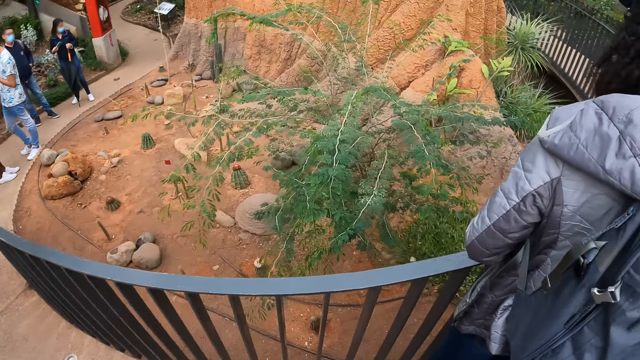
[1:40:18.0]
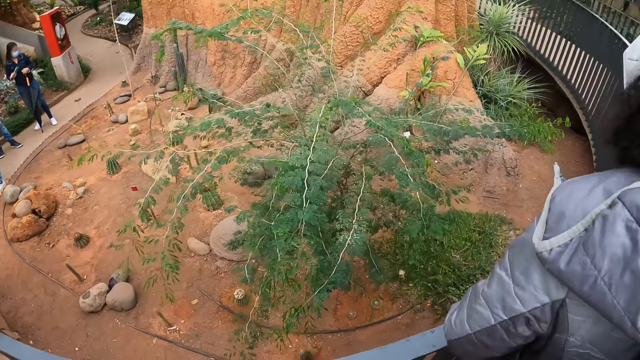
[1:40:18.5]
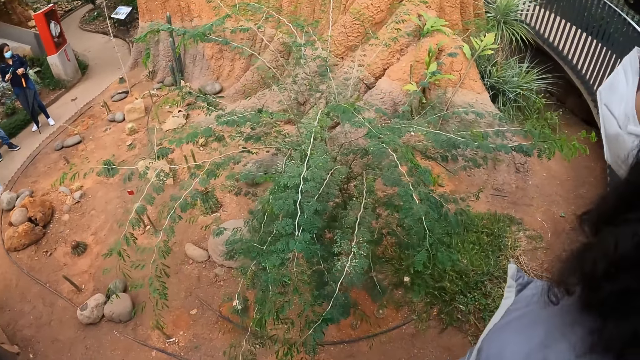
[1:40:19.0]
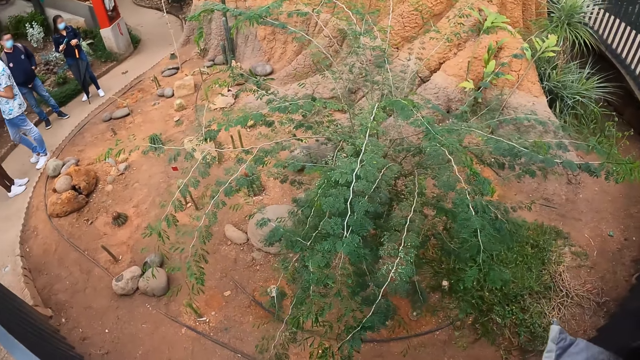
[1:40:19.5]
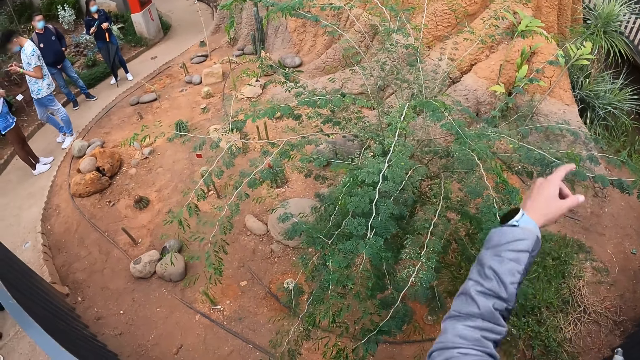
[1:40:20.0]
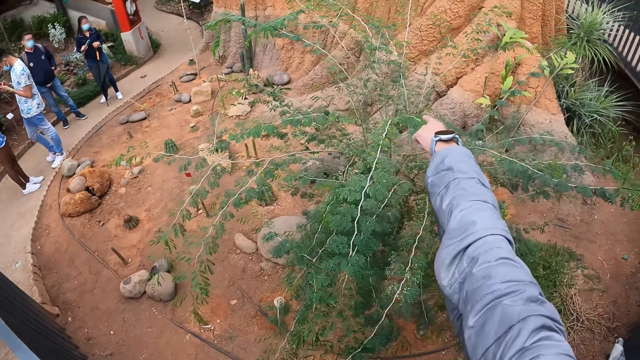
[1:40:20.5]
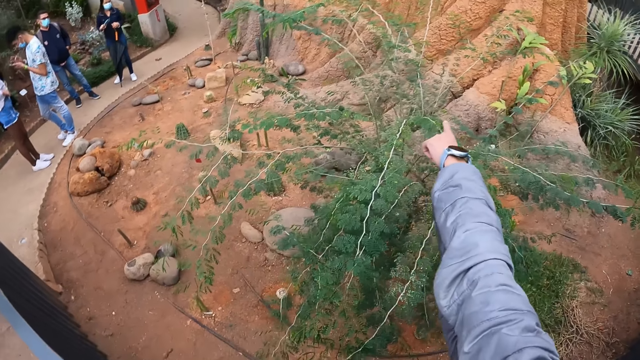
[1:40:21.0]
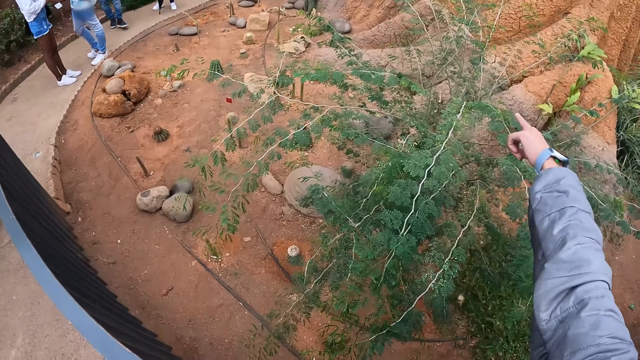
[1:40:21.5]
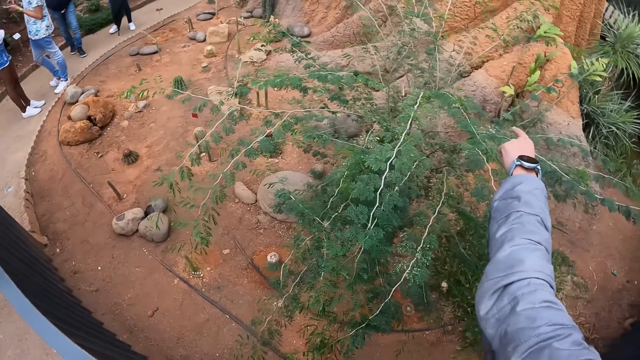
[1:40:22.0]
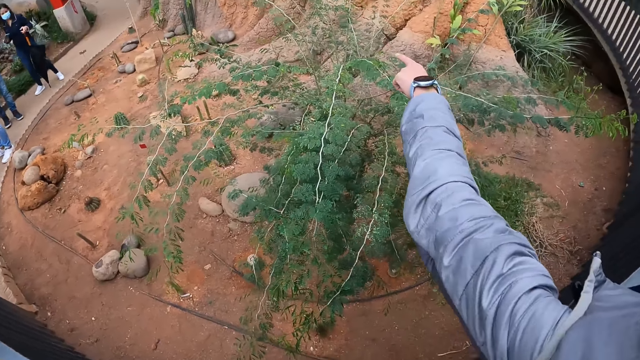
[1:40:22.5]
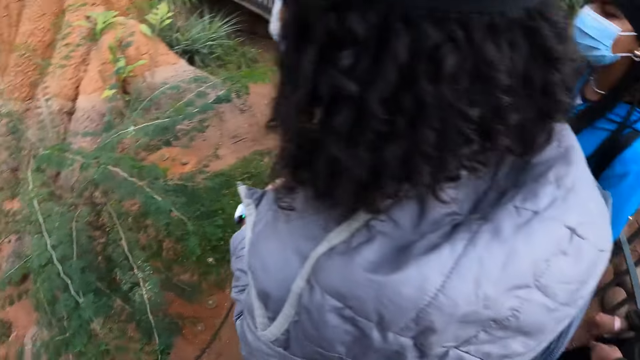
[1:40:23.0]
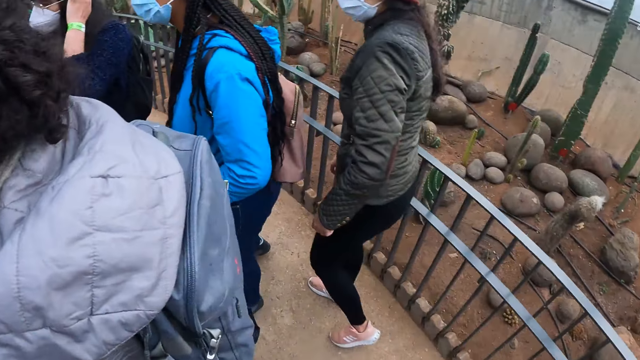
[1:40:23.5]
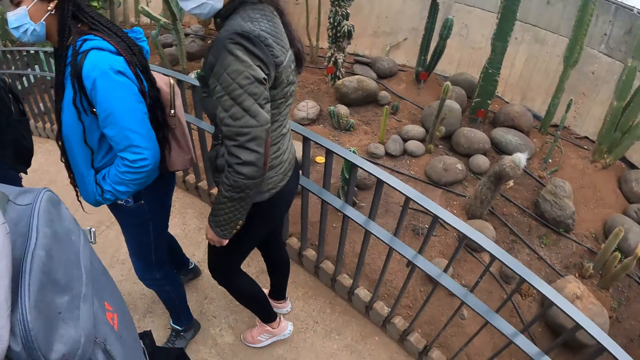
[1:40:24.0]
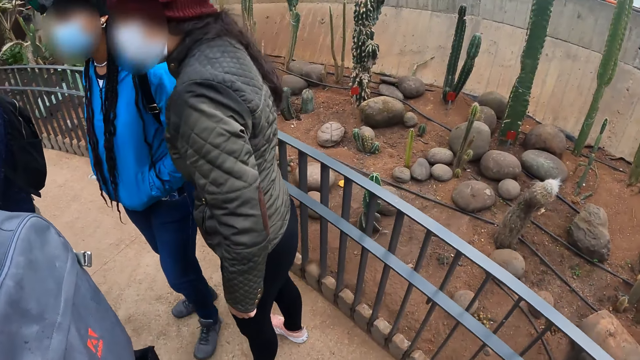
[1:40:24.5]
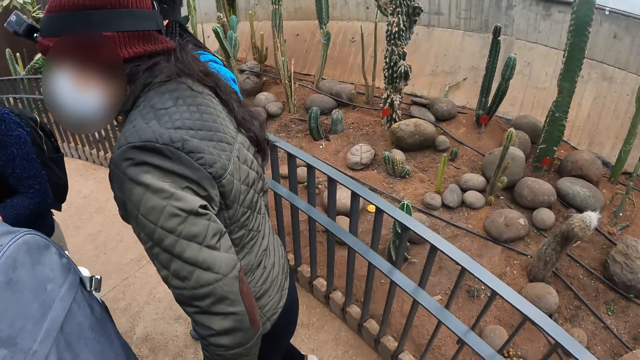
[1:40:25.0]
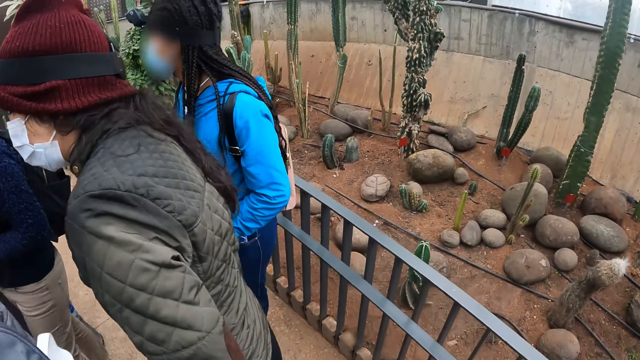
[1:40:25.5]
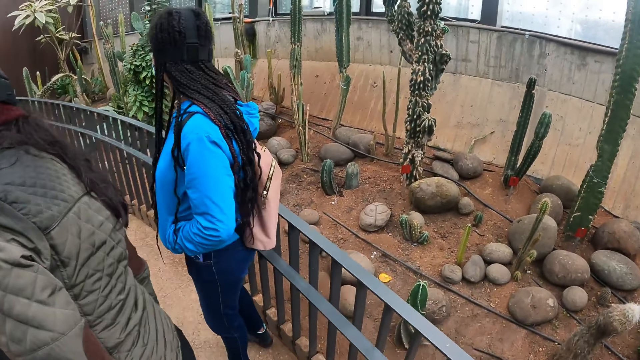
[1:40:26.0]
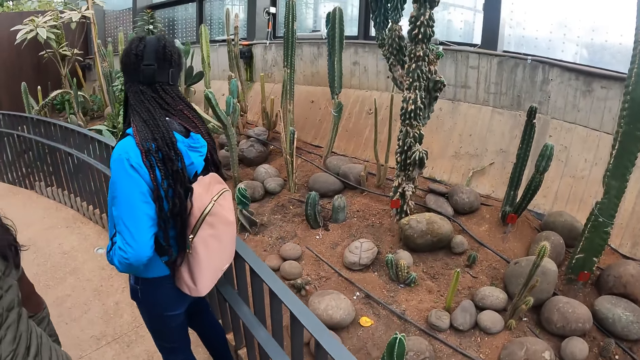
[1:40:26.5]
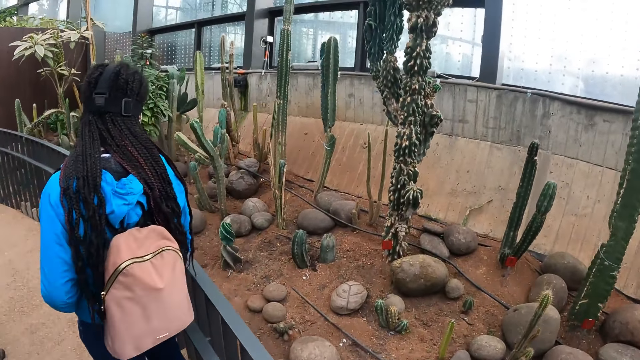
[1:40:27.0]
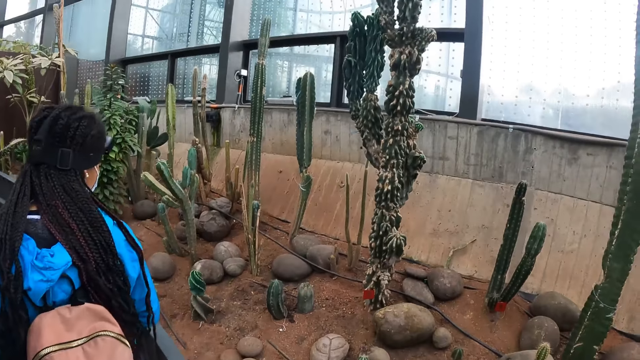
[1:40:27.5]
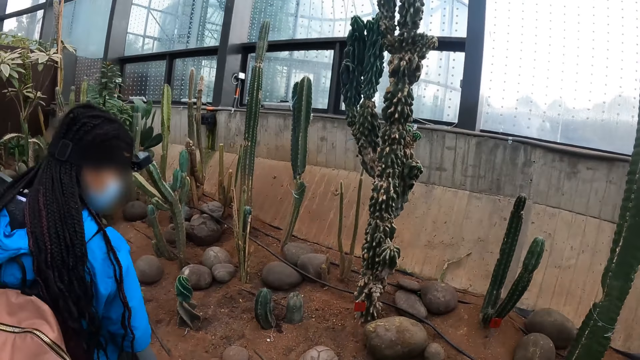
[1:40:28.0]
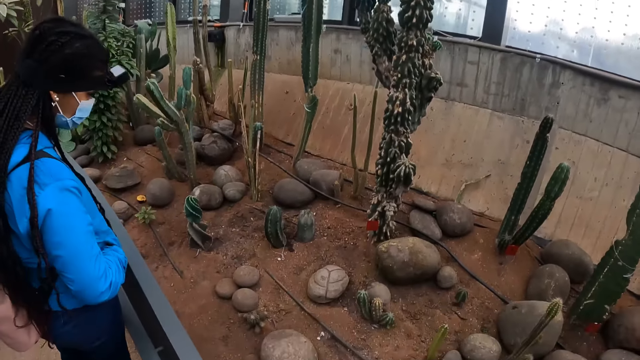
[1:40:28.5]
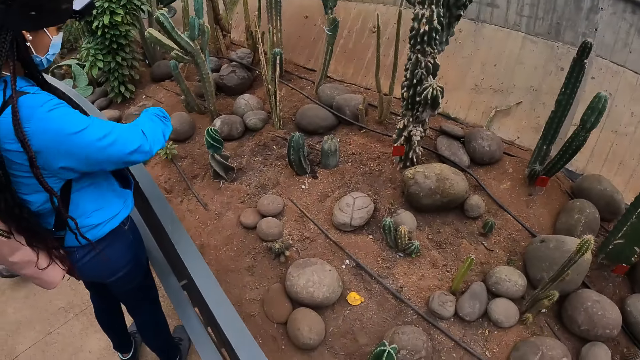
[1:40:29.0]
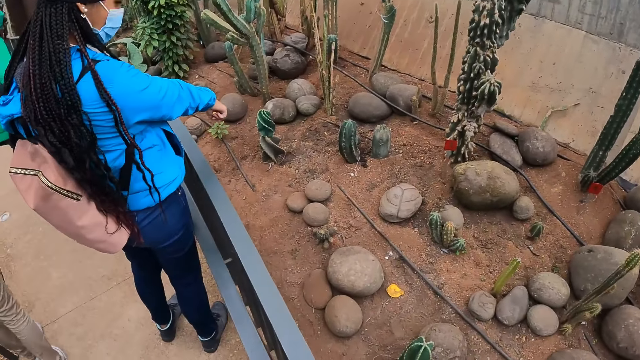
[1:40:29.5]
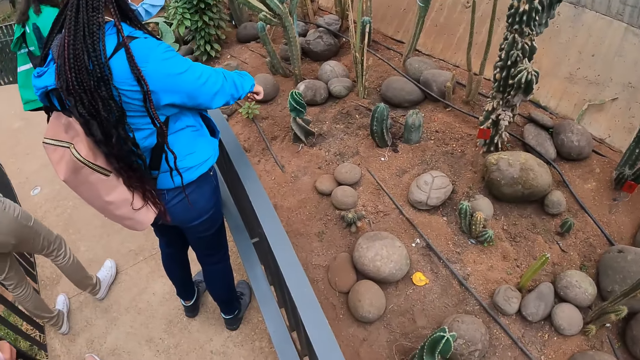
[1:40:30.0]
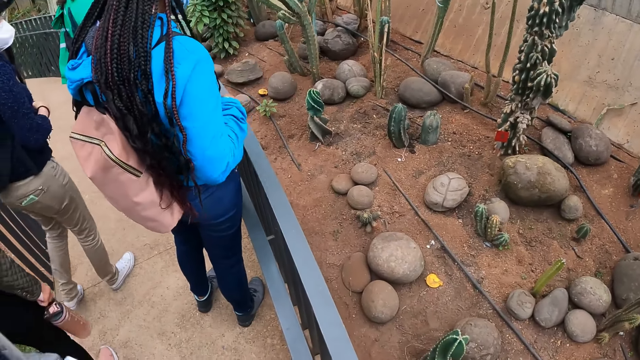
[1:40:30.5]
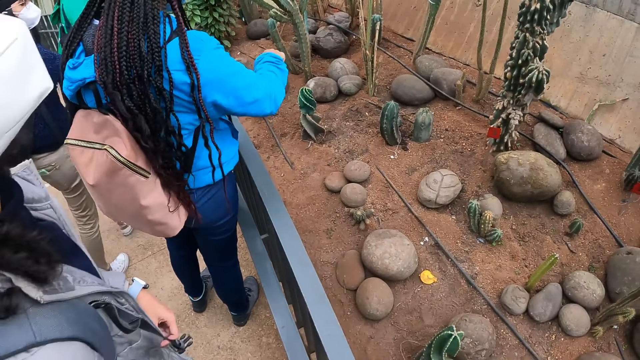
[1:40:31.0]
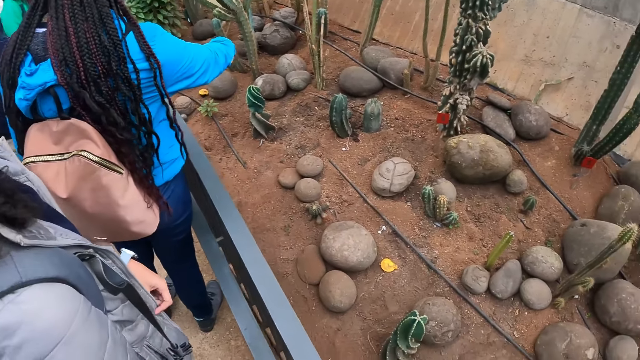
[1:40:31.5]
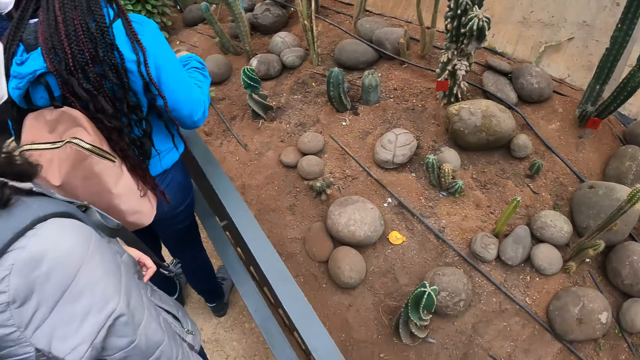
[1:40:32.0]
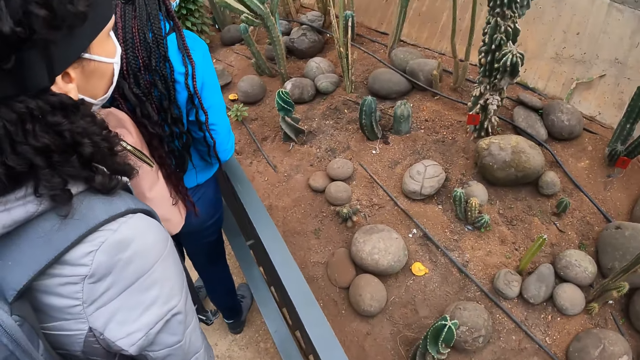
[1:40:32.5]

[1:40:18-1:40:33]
A woman points her left hand. The camera wearer stretches a hand. They look around. Another woman points her right hand.

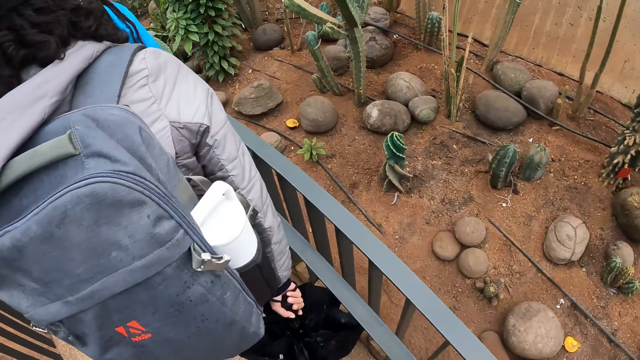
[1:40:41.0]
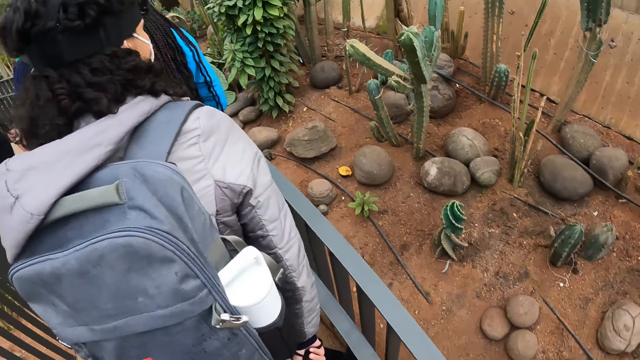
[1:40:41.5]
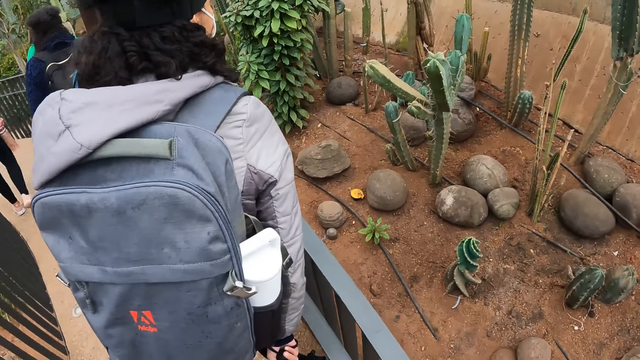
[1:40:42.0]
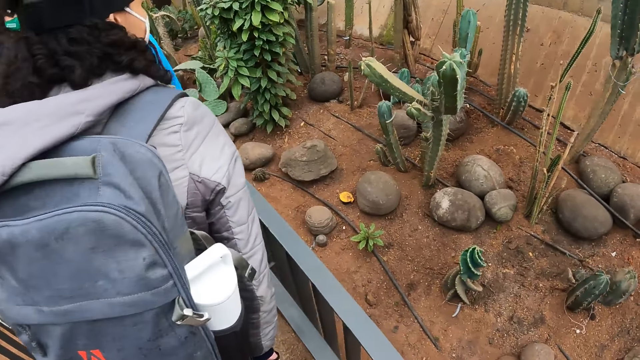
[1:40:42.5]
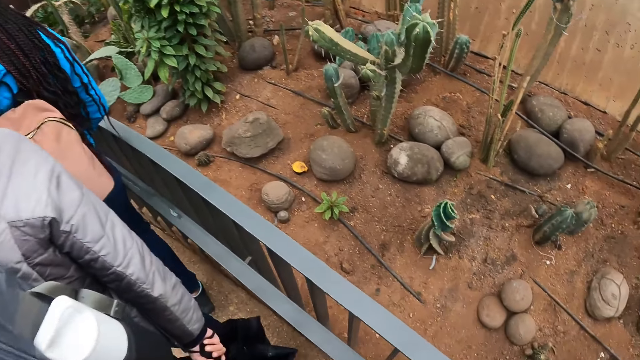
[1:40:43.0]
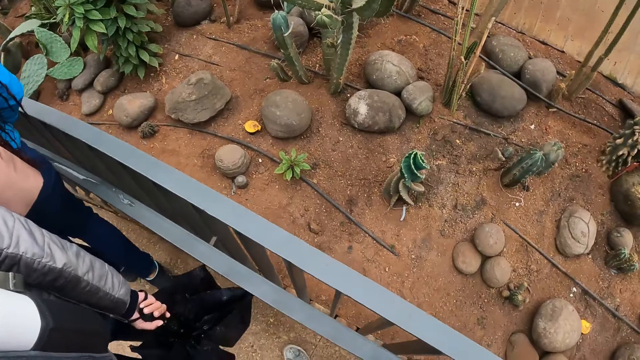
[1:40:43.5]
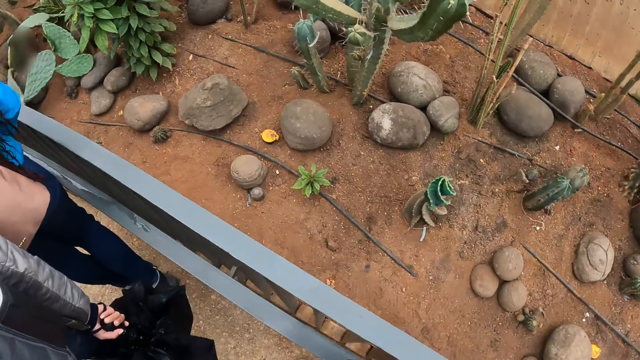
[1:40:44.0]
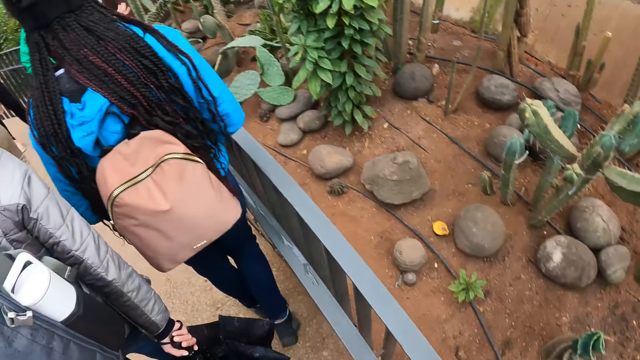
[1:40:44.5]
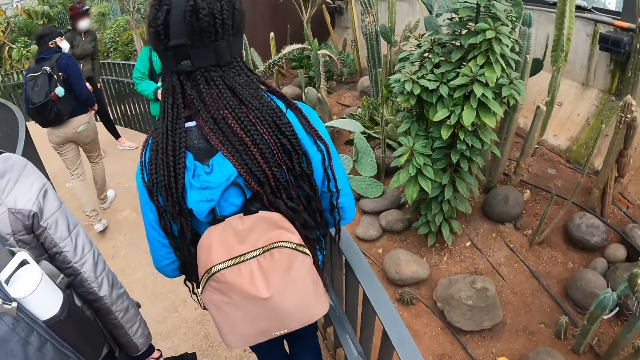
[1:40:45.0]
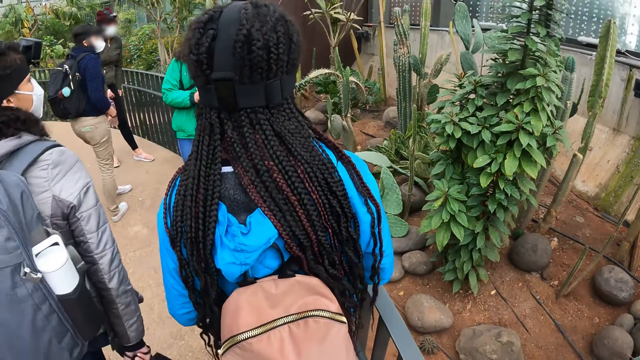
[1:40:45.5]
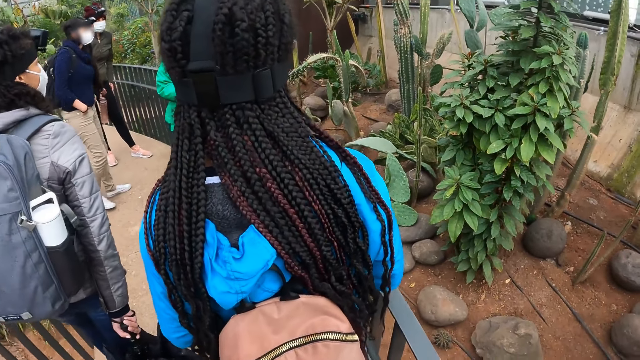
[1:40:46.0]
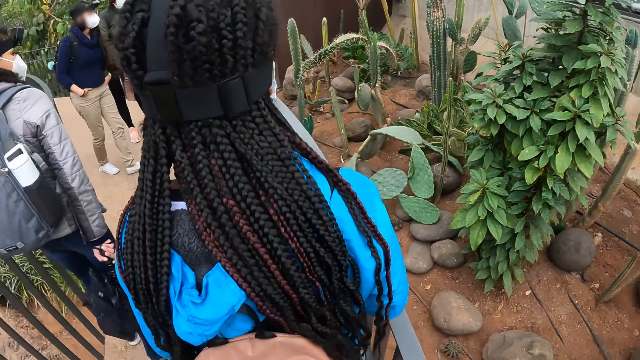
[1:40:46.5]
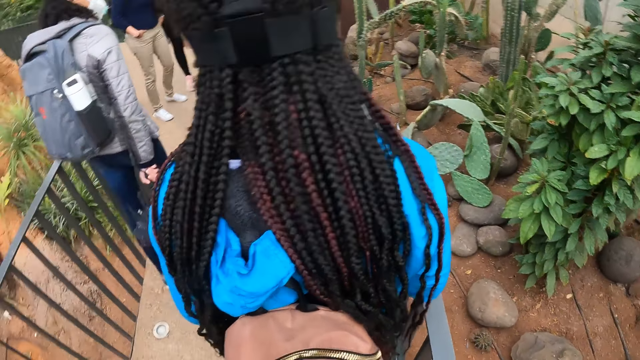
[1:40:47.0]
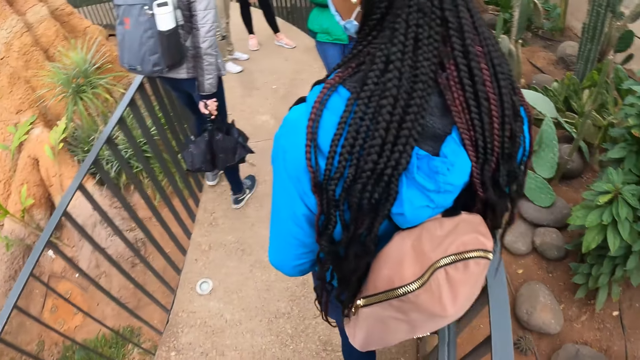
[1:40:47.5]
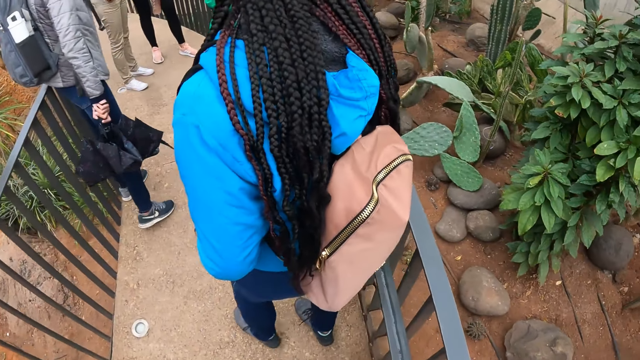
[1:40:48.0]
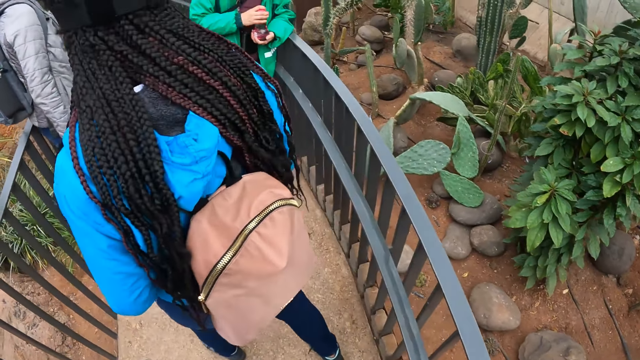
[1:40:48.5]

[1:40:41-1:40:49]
The camera wearer walks.
